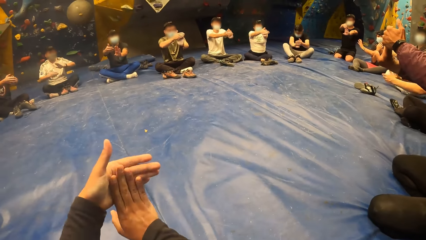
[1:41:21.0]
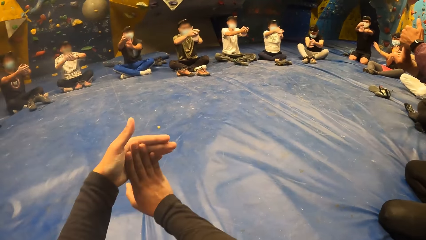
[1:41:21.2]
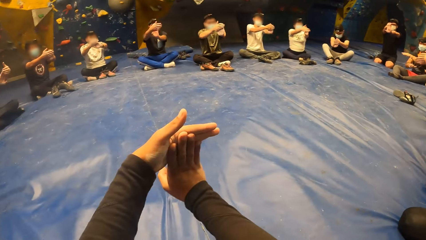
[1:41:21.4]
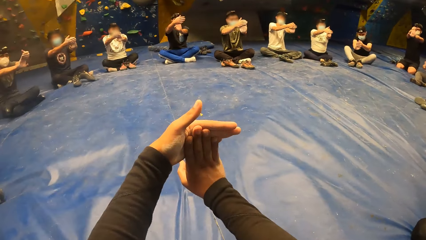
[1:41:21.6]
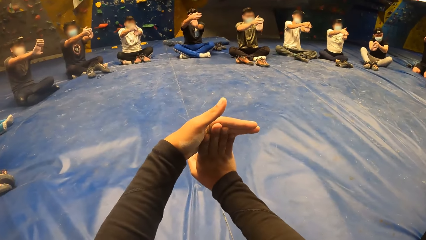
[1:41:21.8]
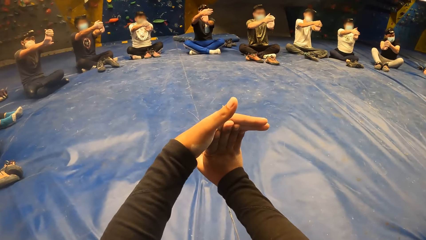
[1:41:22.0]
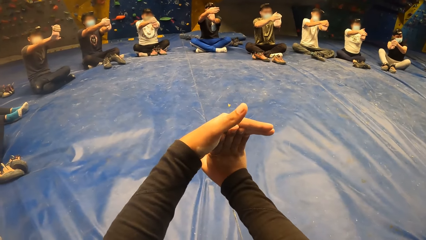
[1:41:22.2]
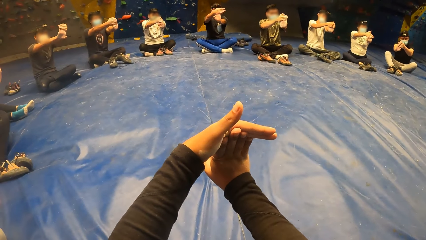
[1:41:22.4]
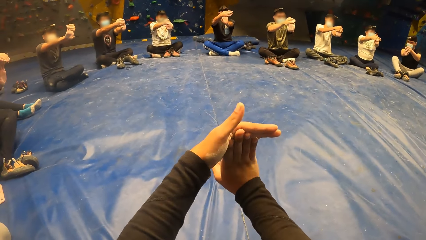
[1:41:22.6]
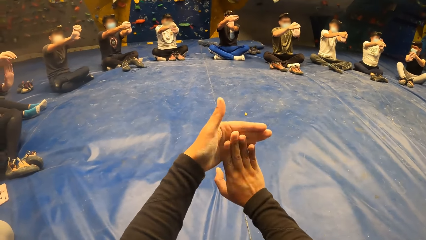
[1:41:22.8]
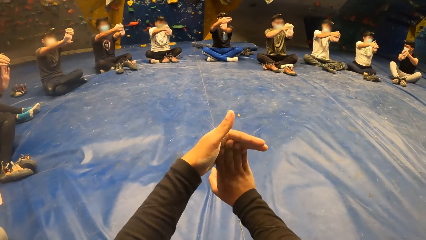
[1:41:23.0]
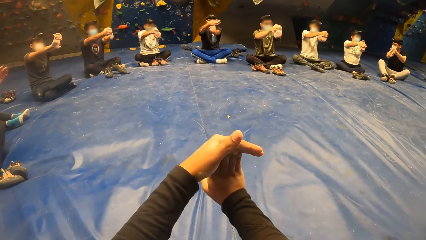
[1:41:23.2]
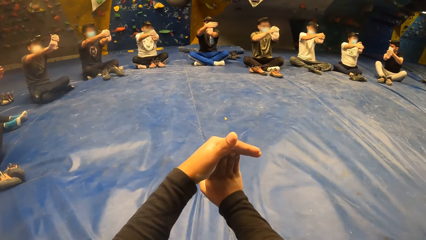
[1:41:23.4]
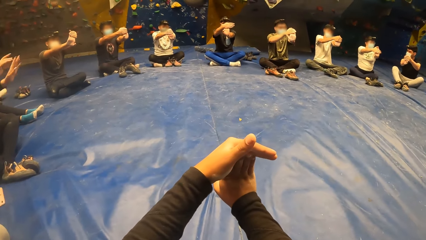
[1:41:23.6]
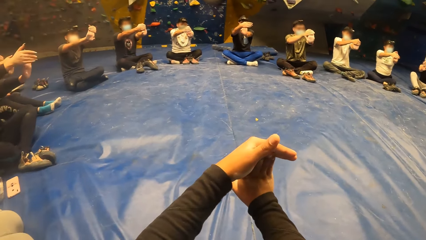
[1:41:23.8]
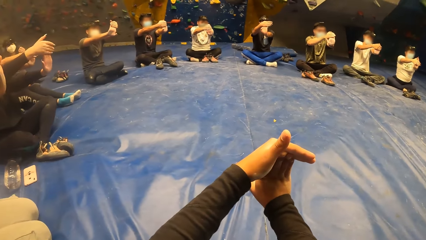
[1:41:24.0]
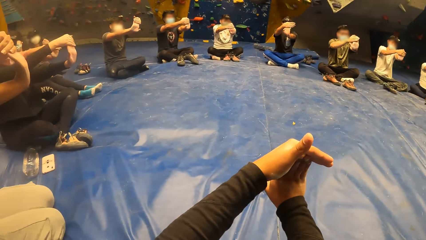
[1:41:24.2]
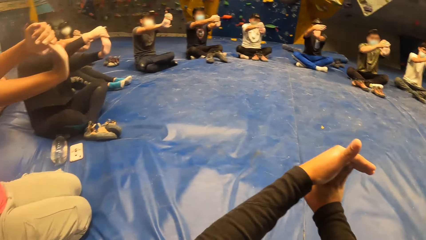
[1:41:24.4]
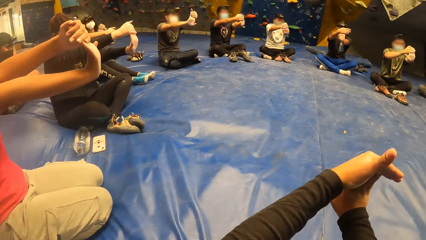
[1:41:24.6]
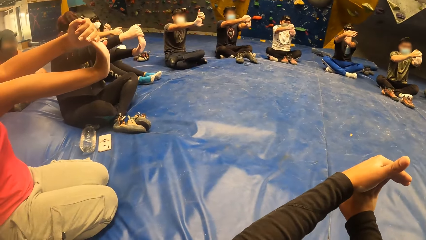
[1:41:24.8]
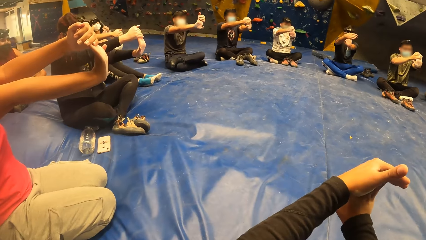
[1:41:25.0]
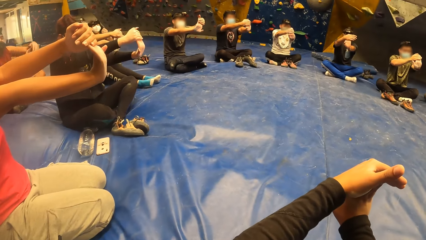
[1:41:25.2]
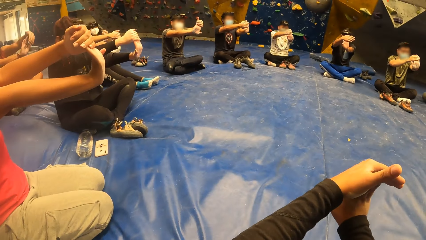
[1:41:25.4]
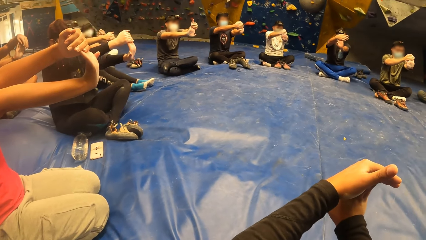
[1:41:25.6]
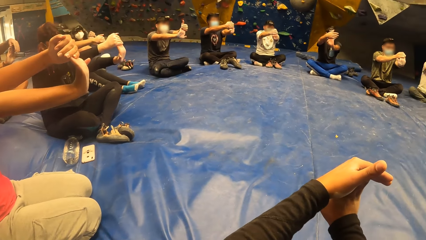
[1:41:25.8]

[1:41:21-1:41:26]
The camera wearer makes some palm exercise with the group people.

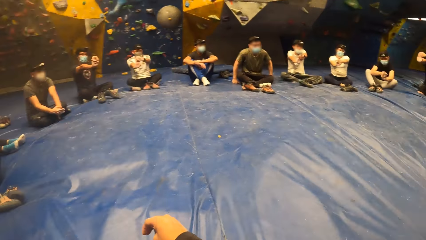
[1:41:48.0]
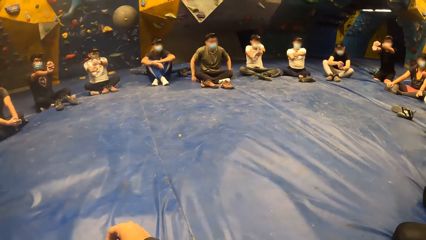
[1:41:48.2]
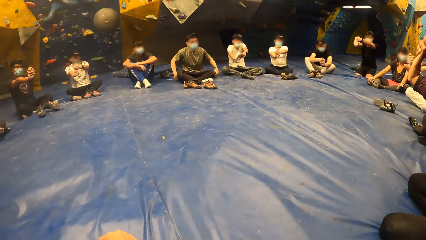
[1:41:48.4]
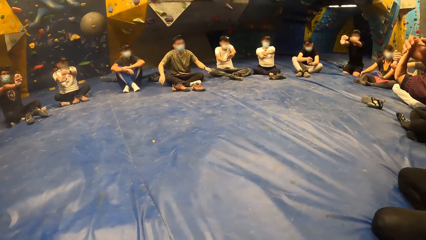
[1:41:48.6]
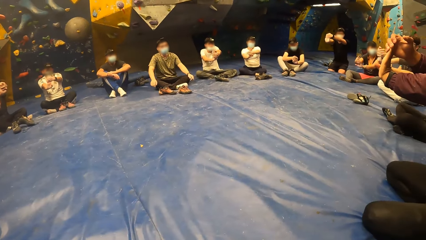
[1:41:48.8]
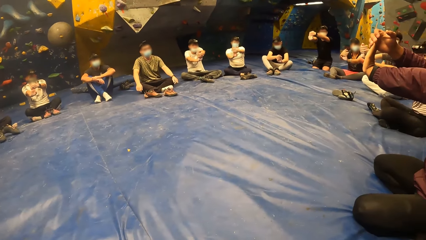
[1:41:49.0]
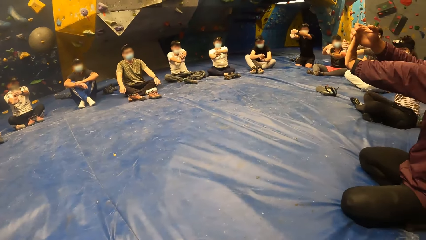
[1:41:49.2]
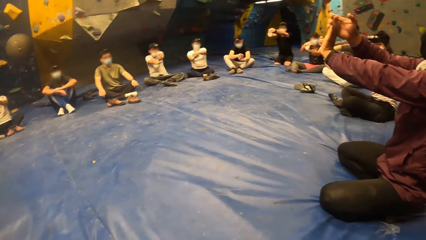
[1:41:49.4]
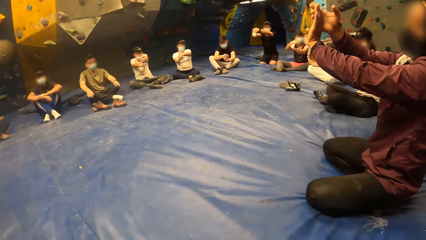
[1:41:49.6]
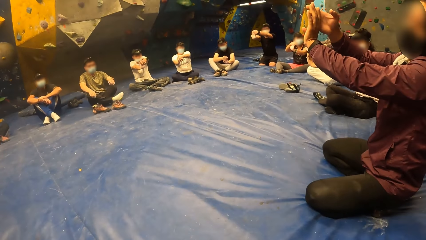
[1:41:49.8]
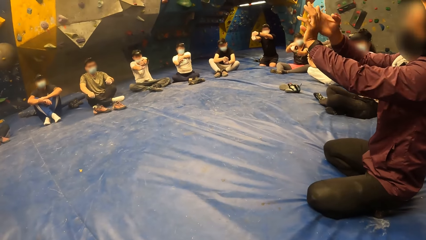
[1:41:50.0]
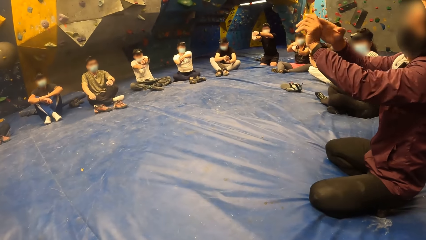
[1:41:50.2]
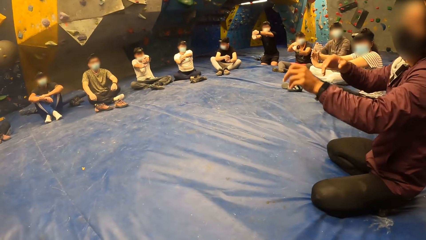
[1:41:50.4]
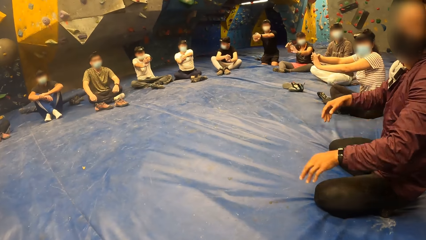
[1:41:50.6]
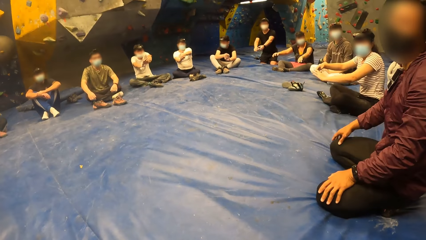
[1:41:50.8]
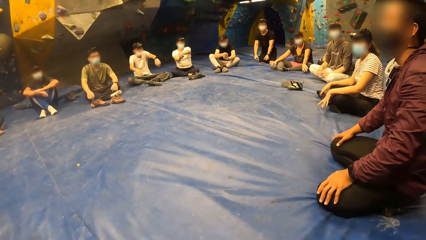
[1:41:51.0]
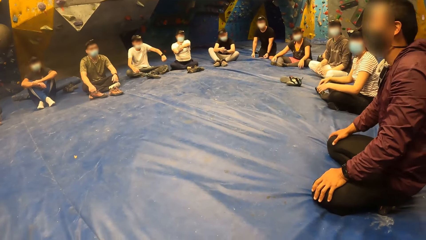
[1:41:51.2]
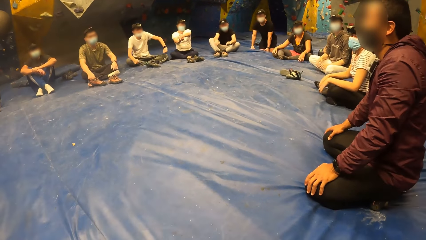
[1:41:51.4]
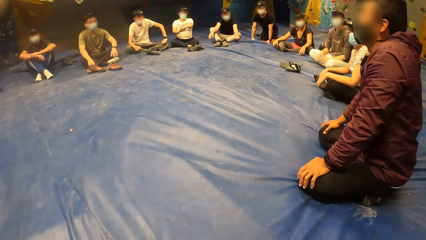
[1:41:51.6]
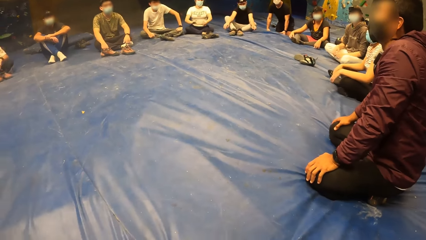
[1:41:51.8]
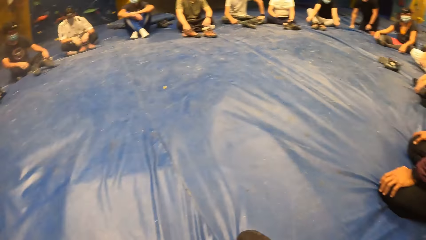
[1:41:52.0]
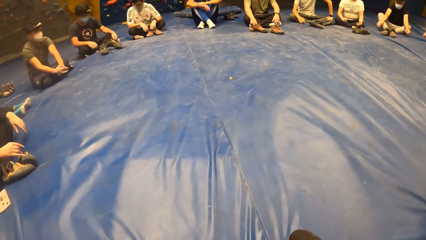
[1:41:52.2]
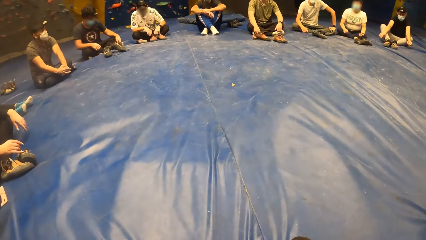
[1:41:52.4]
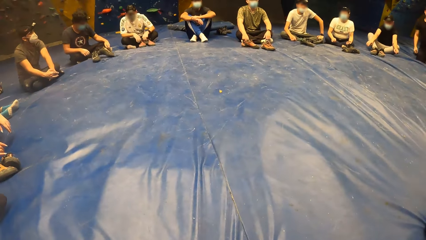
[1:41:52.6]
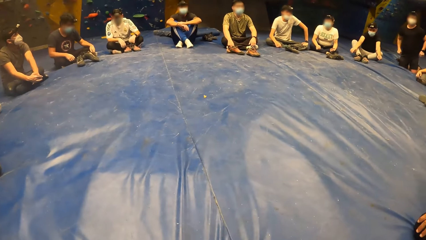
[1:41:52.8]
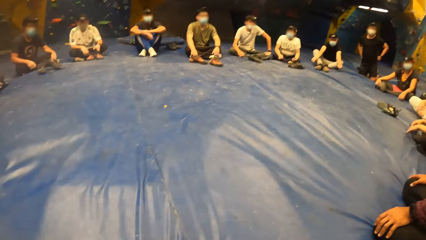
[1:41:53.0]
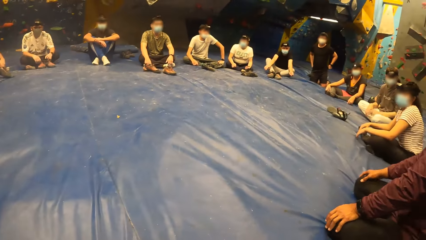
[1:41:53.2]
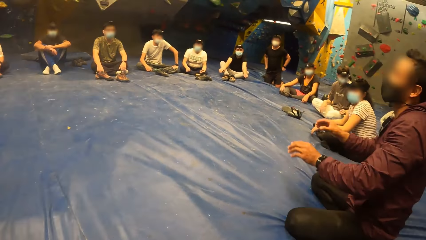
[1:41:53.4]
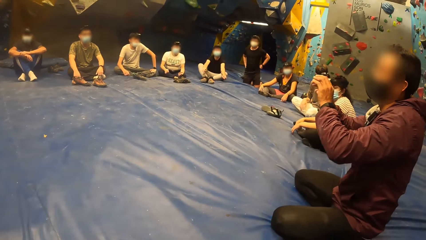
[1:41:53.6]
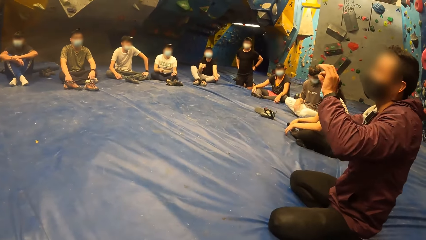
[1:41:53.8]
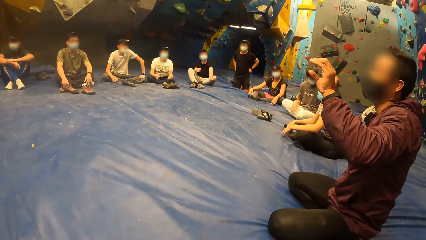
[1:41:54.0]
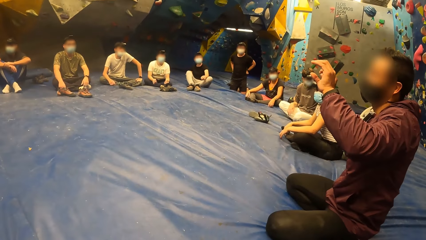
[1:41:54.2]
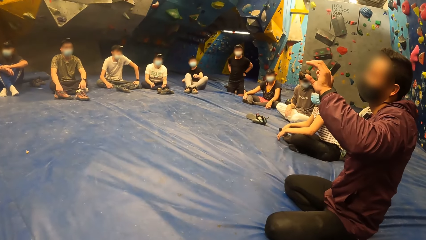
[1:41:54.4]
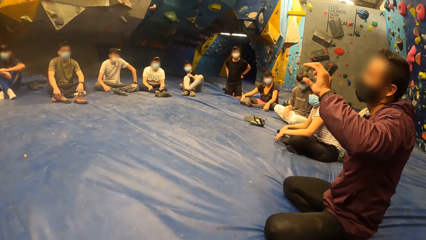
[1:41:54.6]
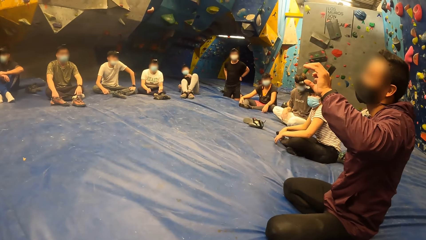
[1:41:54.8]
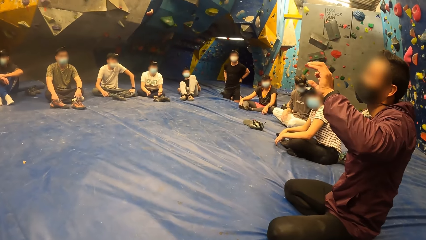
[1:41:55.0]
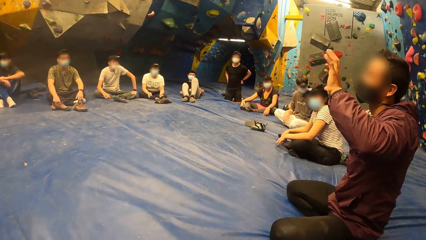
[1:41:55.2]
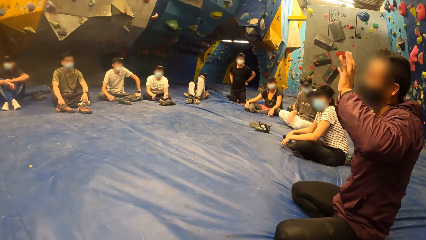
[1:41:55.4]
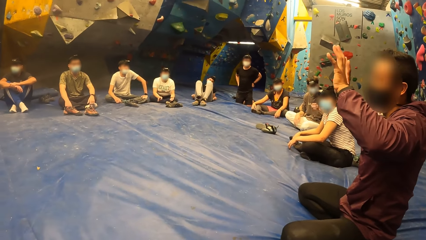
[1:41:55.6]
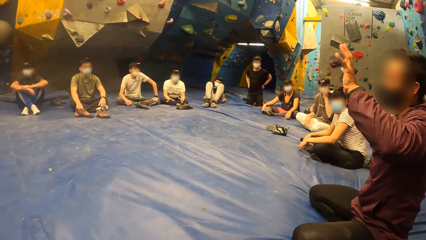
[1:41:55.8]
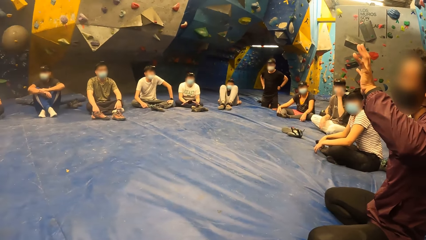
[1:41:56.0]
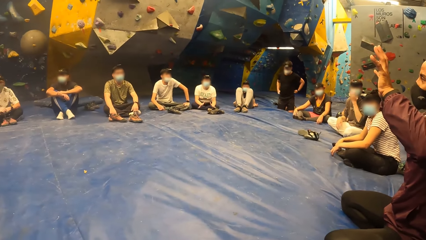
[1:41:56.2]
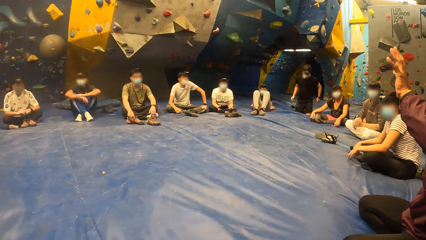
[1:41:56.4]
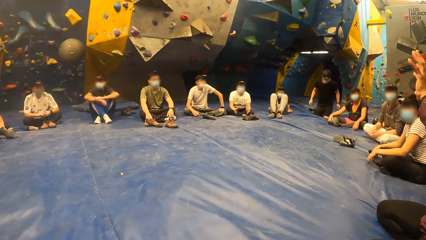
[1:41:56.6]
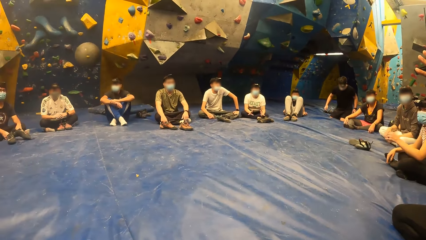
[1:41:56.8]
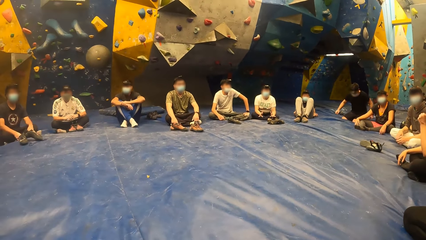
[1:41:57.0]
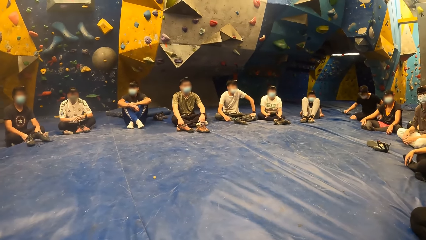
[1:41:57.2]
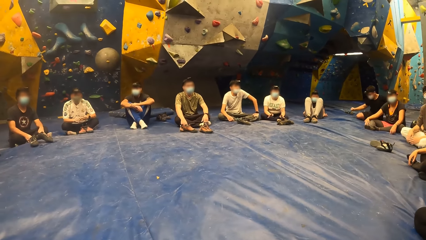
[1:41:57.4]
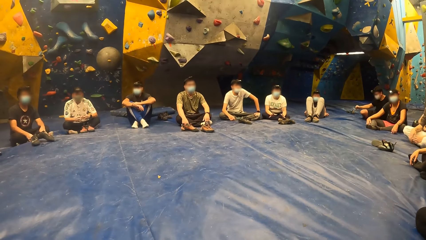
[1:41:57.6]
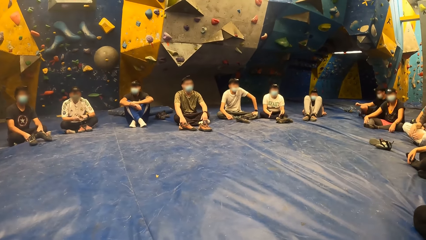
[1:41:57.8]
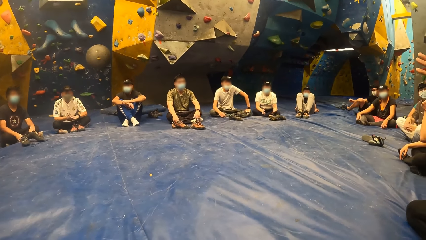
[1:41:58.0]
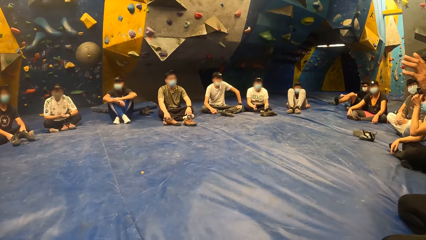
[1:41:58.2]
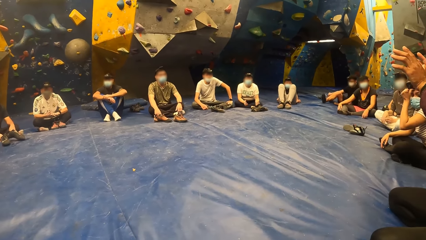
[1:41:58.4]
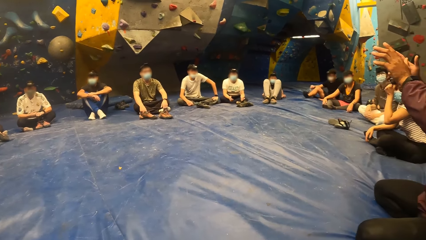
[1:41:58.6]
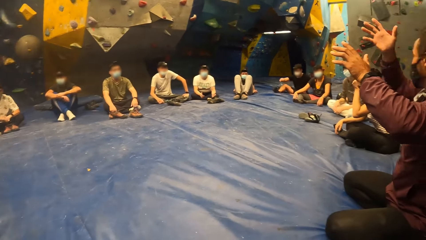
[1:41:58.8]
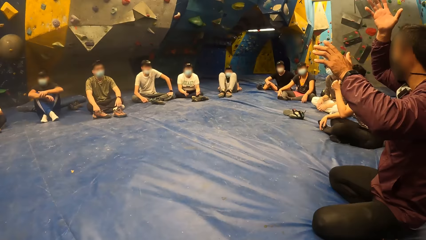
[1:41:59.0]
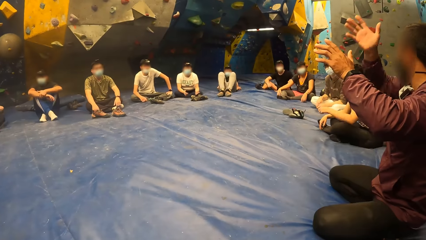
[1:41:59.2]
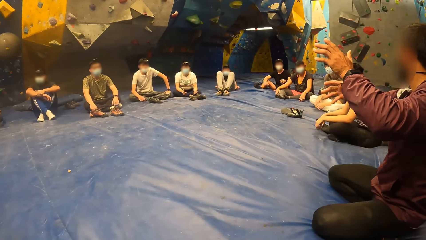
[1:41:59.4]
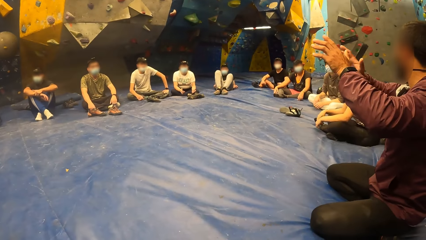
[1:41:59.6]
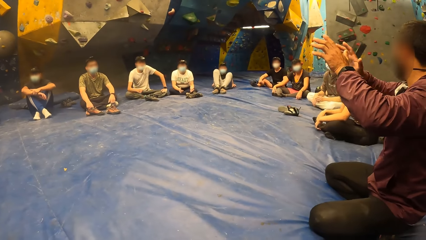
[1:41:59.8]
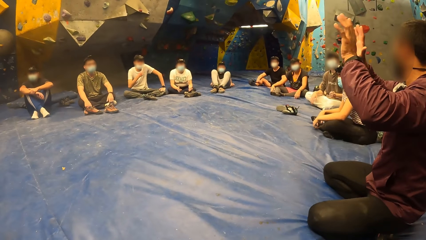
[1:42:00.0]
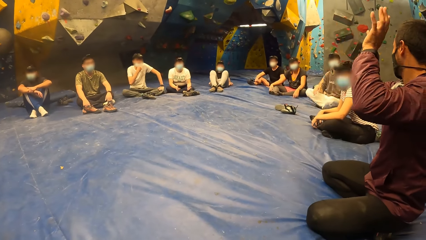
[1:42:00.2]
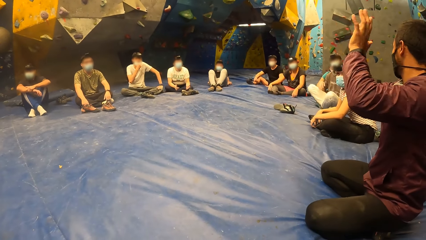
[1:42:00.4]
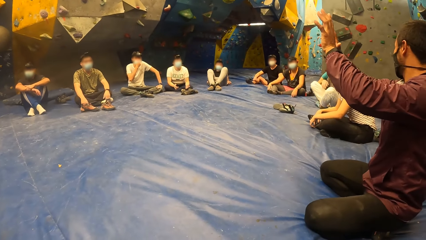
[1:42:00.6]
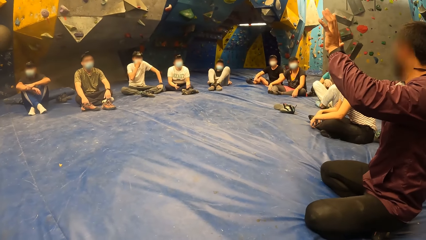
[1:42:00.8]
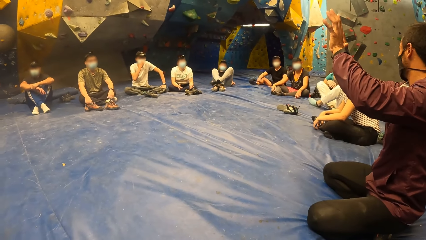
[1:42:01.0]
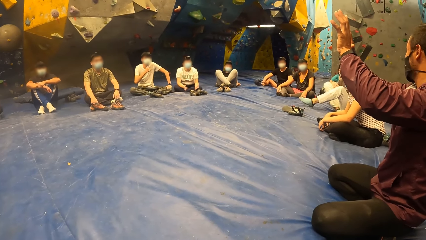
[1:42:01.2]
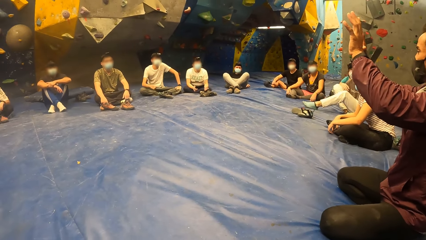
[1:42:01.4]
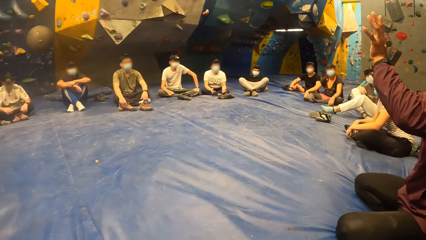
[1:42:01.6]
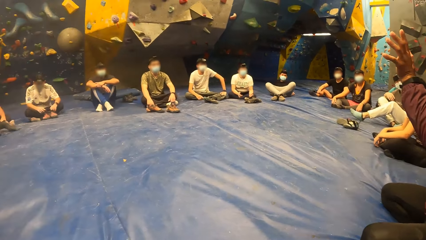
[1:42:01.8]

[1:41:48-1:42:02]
The camera wearer looks around the room. He puts his hands down. He looks around the room. The man interacts with the group. The man stretches his hand and gestures out. The camera wearer looks around the room. The man gestures out.
